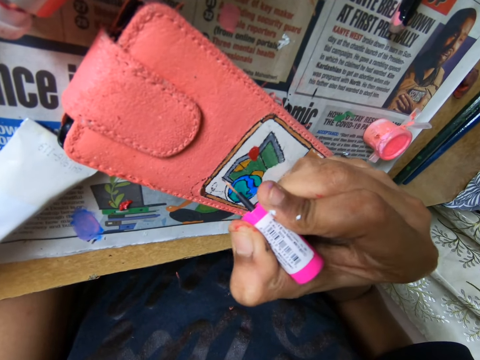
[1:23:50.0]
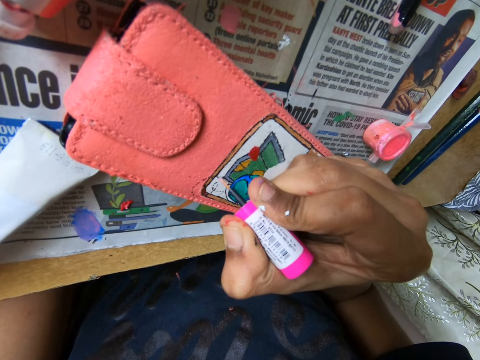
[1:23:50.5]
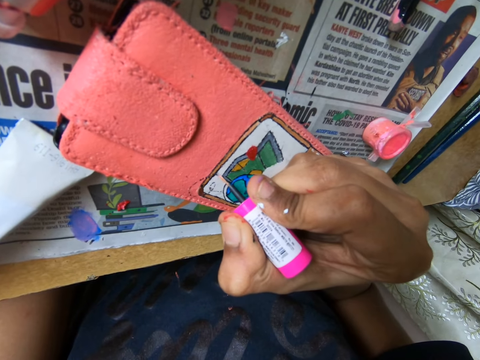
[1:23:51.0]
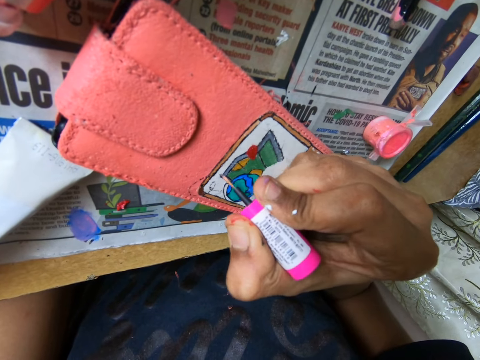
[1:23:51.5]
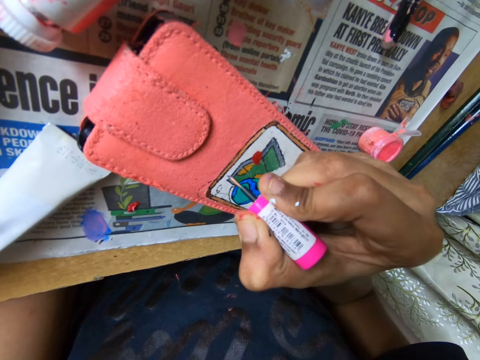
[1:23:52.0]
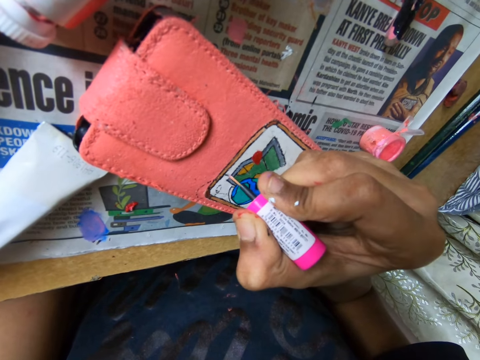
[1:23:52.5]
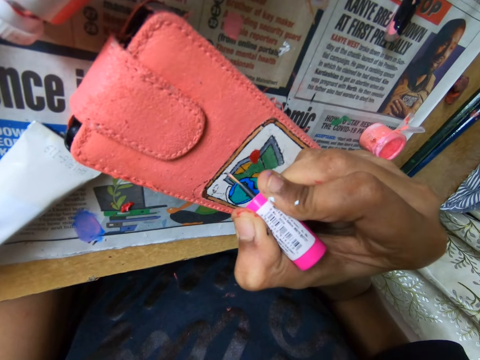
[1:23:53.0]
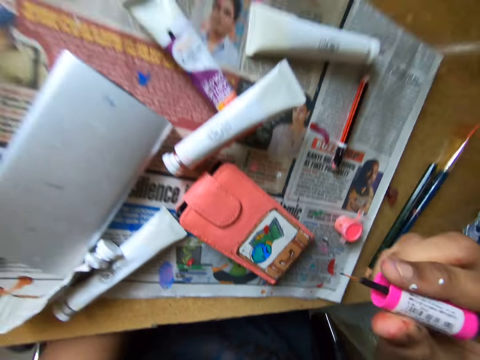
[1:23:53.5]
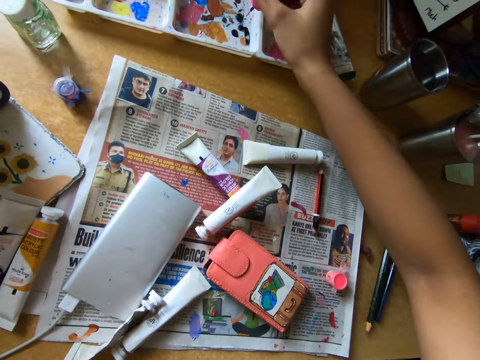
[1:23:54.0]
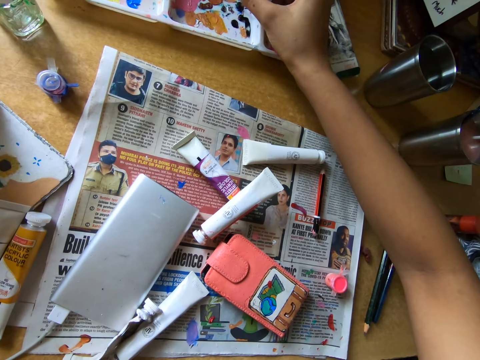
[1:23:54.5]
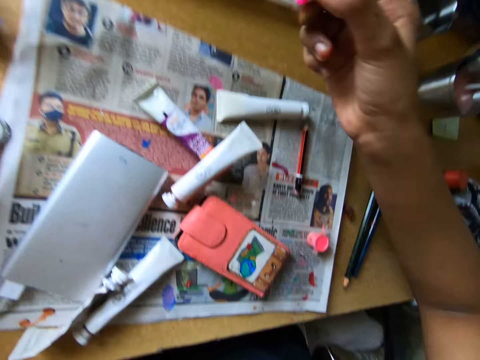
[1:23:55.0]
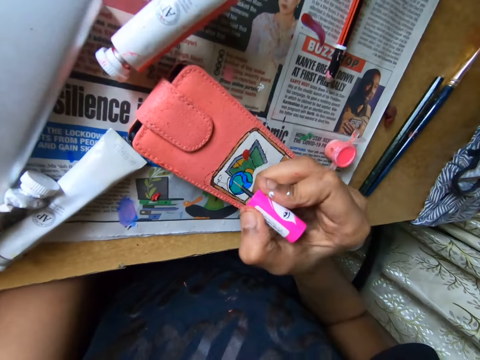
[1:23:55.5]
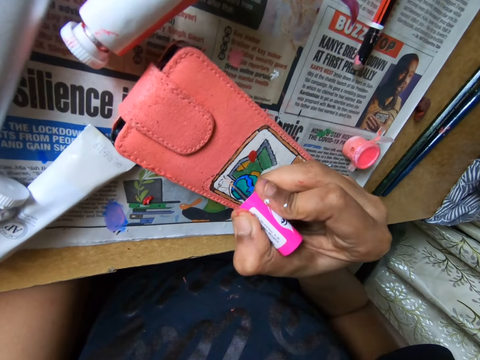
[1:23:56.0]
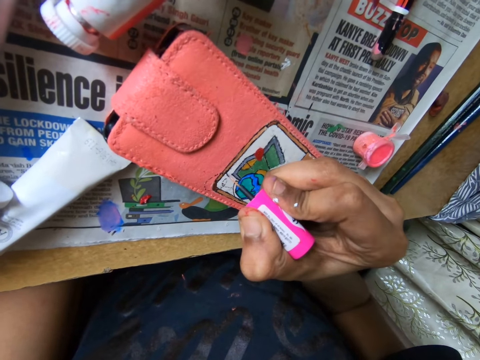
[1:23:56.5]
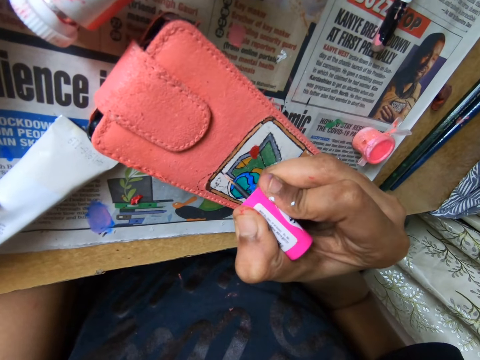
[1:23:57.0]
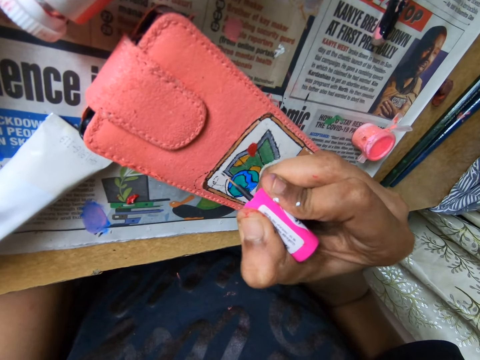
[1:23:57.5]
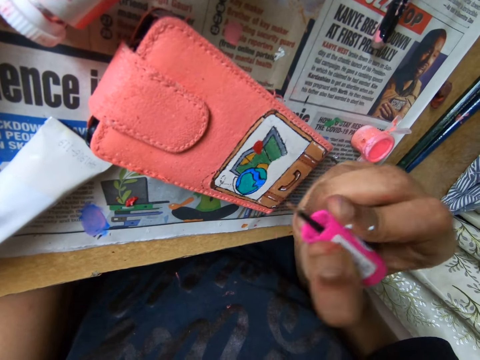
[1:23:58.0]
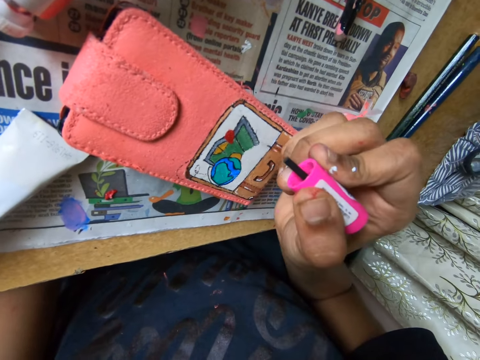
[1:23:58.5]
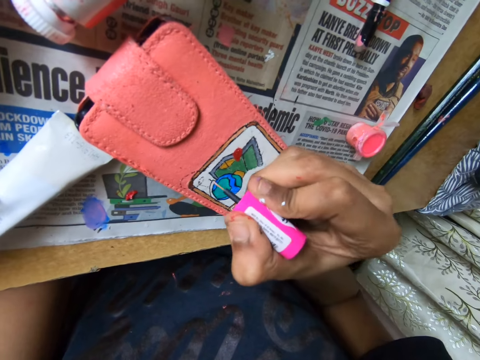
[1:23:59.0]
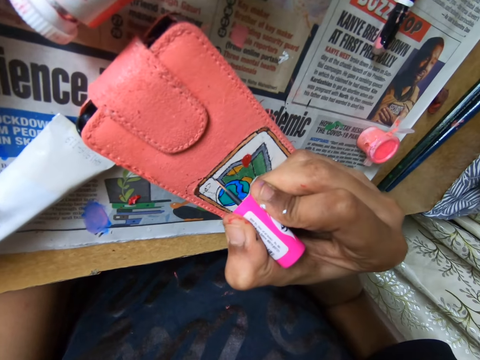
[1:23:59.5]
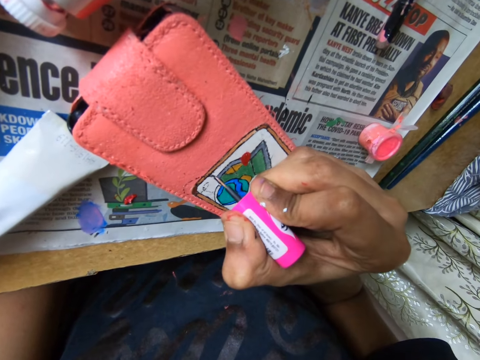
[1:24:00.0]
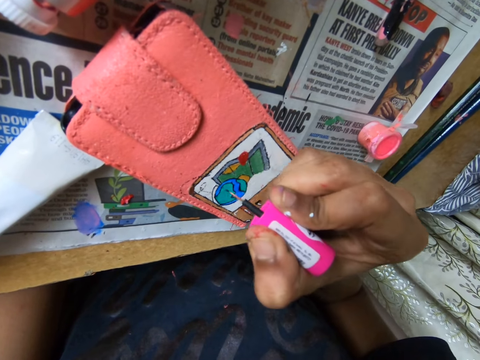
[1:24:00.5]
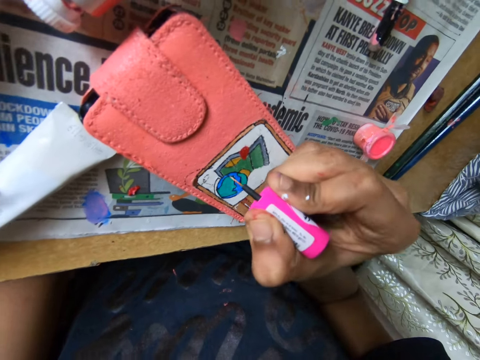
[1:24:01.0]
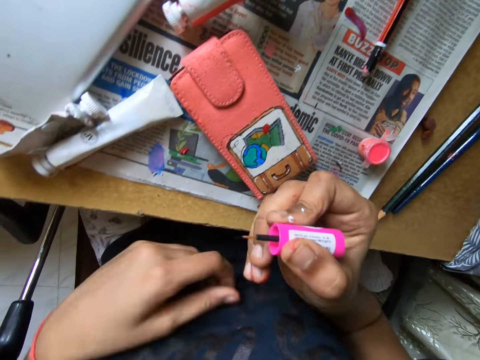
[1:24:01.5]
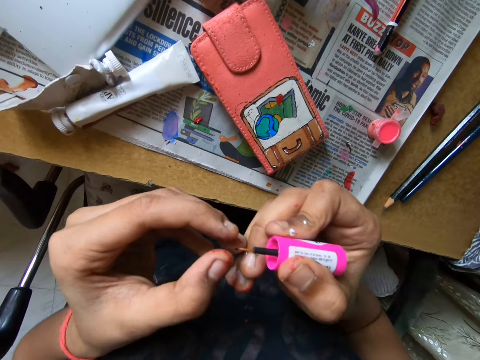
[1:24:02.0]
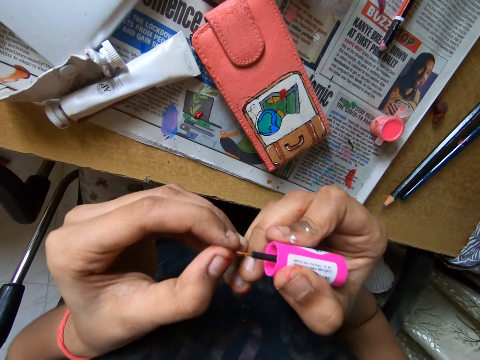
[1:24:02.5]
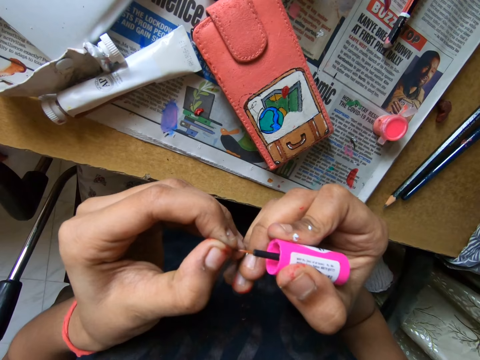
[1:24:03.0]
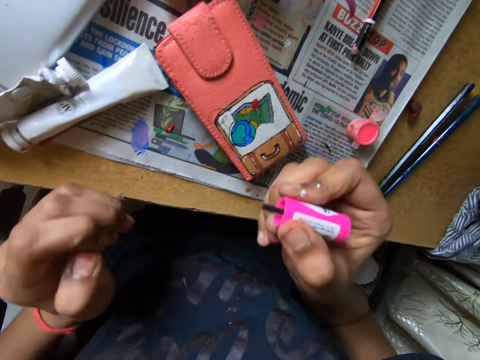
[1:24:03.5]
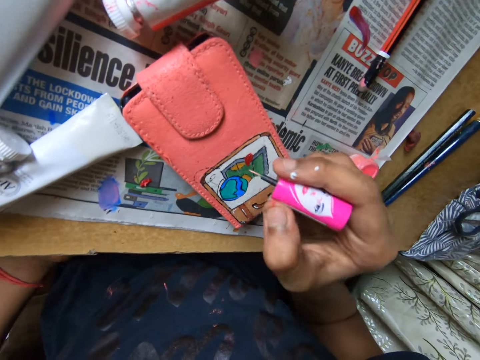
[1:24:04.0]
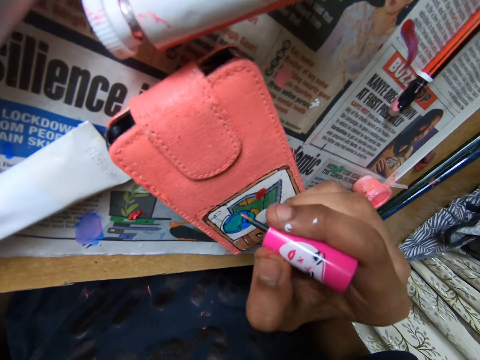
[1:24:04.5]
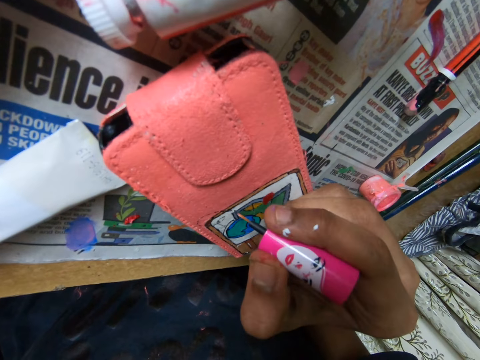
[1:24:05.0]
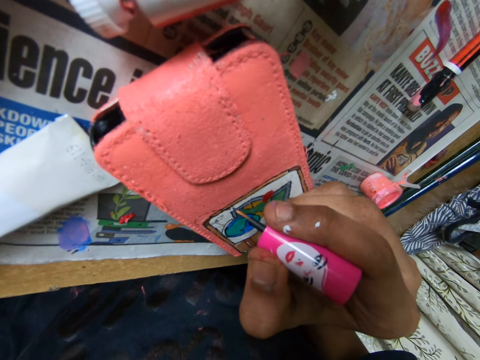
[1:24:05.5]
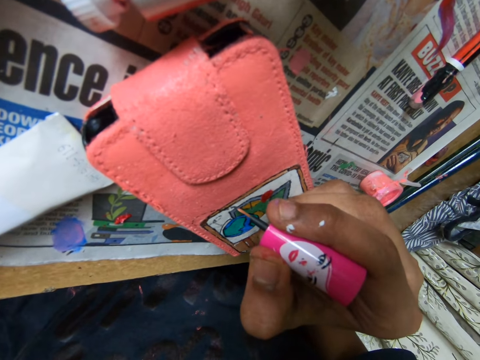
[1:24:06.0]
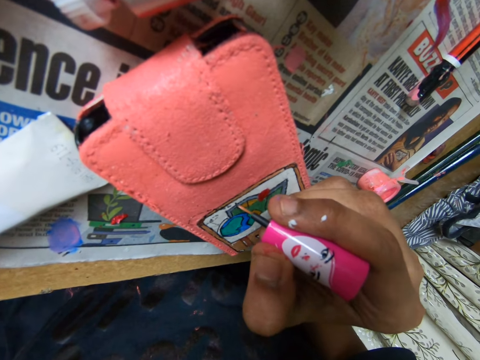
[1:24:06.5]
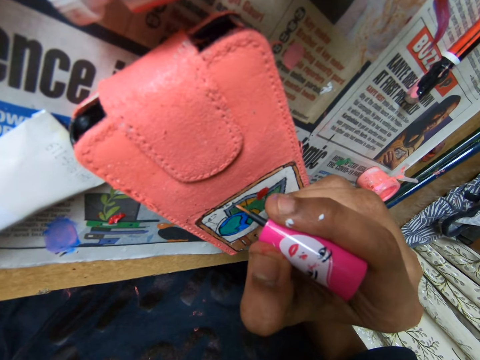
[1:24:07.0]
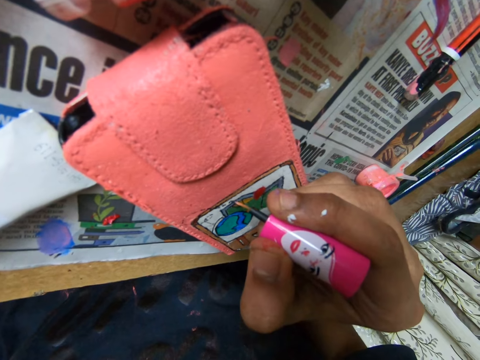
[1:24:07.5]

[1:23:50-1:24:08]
The camera wearer dabs the paint brush on a paint set on the table with her right hand. She paints on the phone case on the table with the paint brush in her right hand. She rubs the tip of the paint brush with her left hand. She holds the tip of the polish brush. She paints on the phone case on the table with the paint brush in her right hand.

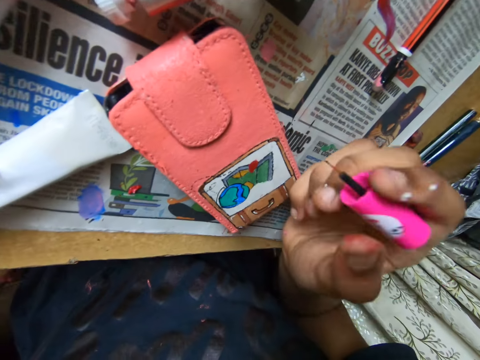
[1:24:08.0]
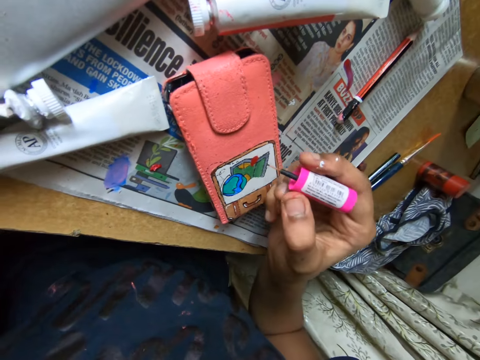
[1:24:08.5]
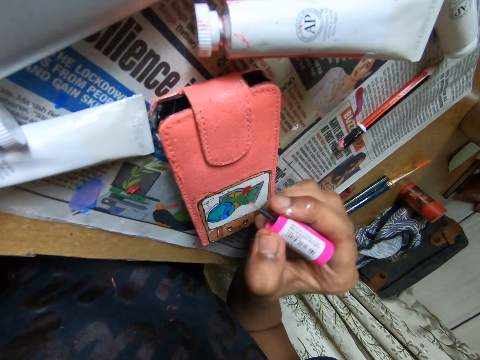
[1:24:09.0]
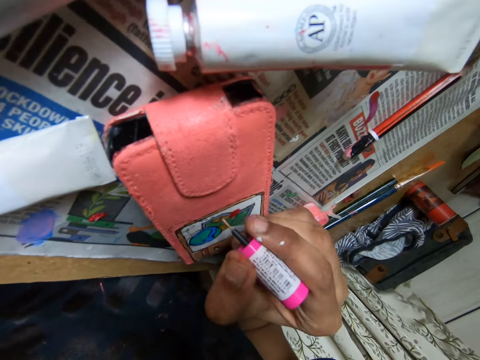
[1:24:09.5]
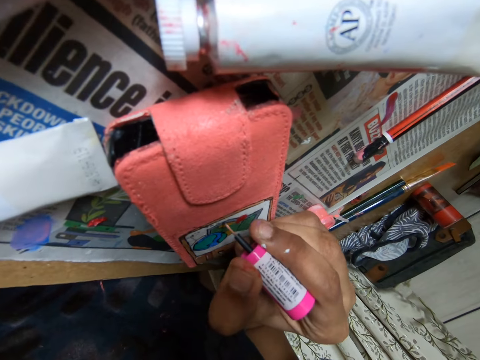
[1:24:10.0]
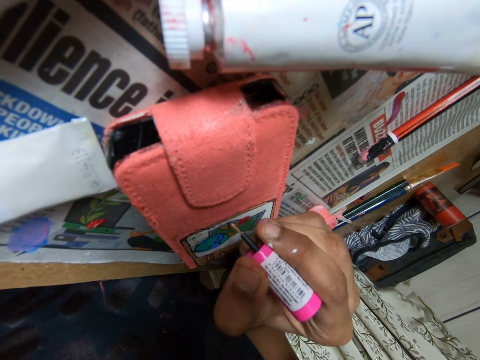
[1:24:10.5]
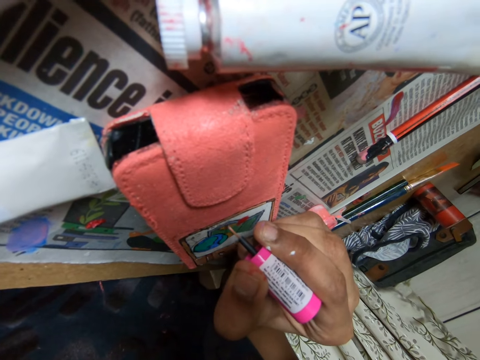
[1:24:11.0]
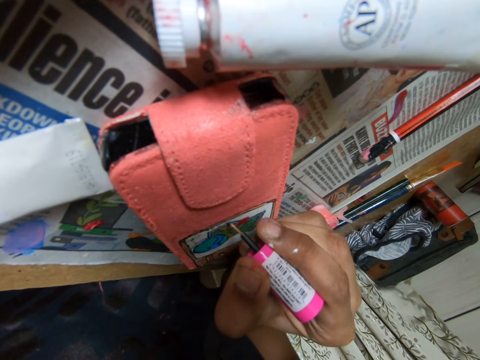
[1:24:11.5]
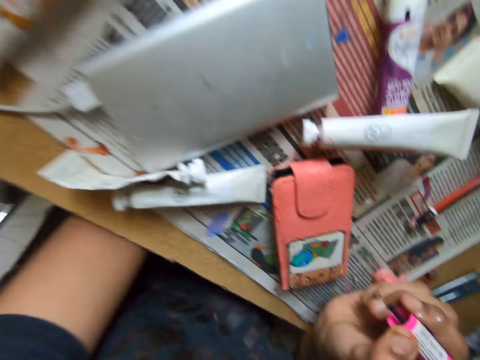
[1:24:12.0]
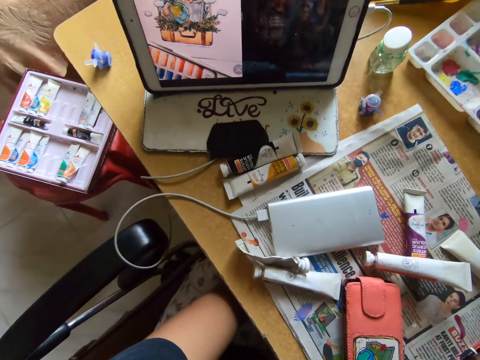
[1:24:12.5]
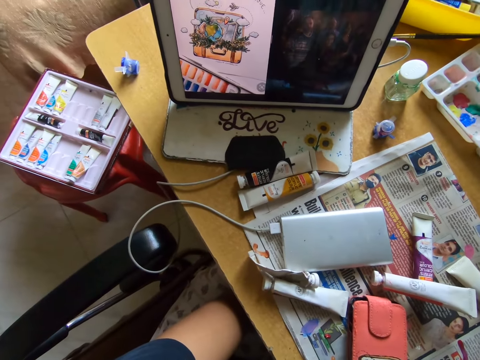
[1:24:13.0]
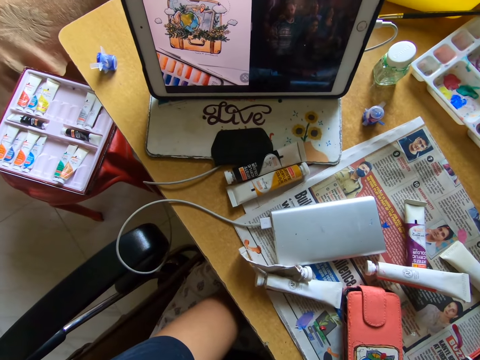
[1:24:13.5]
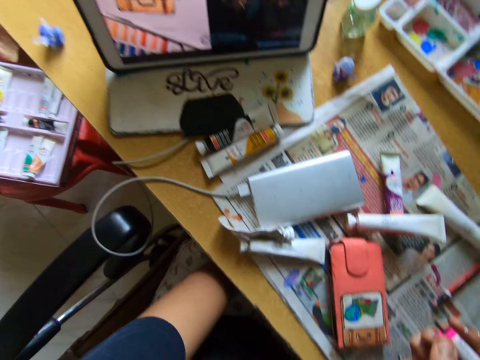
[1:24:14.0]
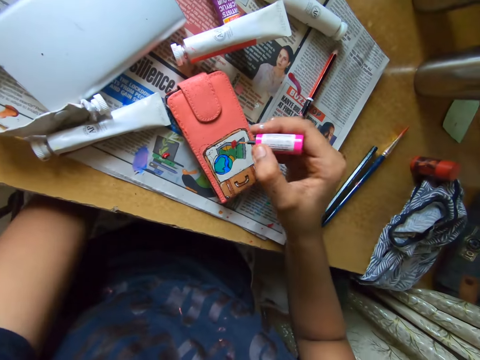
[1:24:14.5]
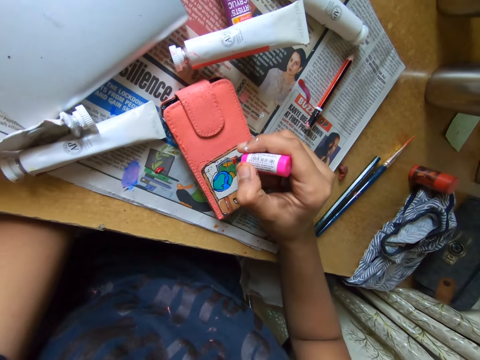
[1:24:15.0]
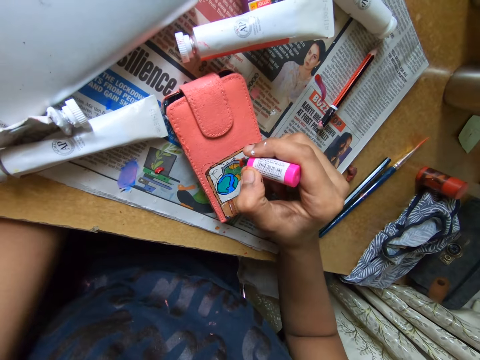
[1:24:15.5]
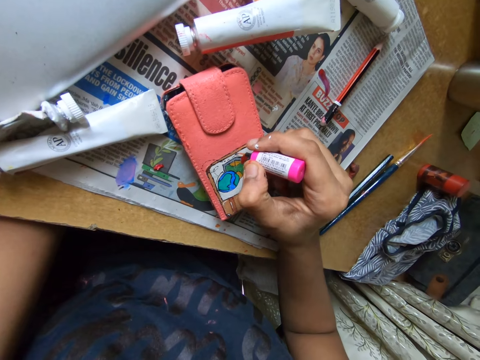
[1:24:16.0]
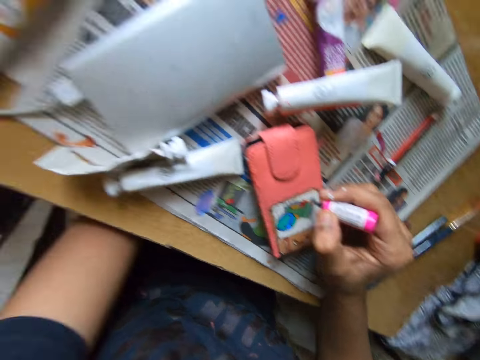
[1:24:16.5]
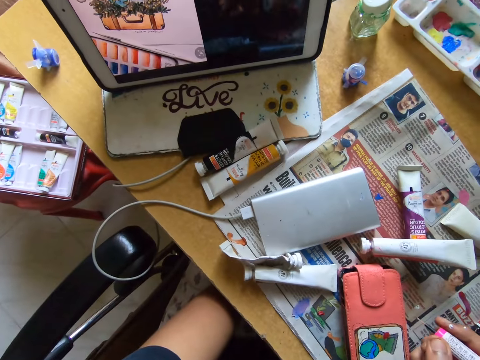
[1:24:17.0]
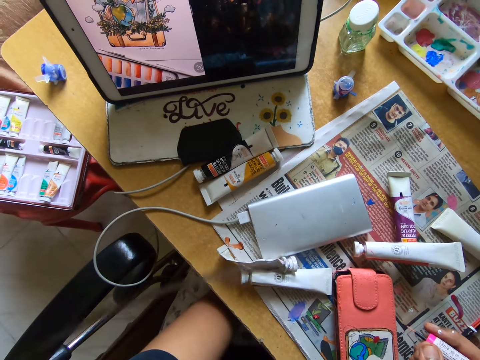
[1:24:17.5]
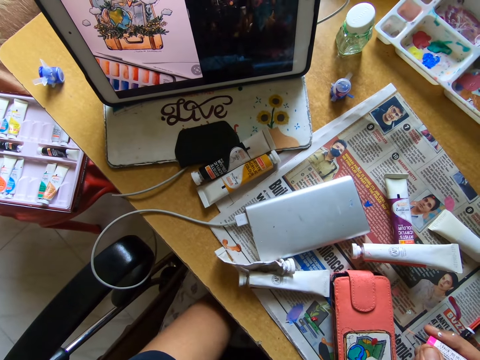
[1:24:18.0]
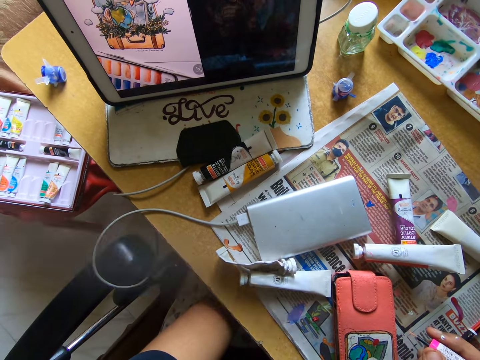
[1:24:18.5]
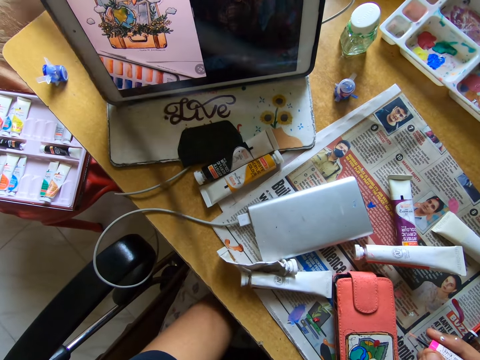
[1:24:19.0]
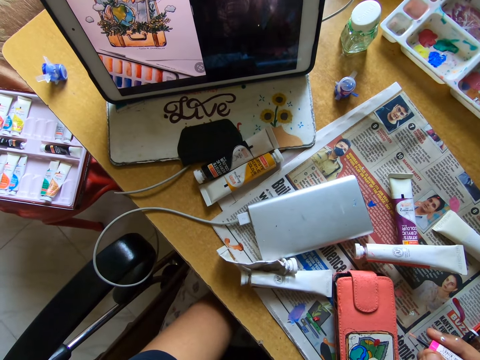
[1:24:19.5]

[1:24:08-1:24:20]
The camera wearer looks at the screen. They paint the picture with the polish brush. They look at the screen.
